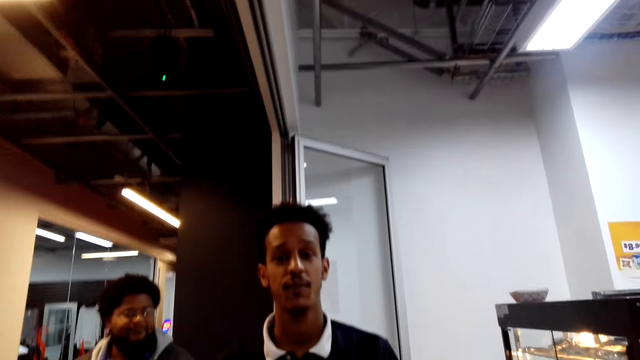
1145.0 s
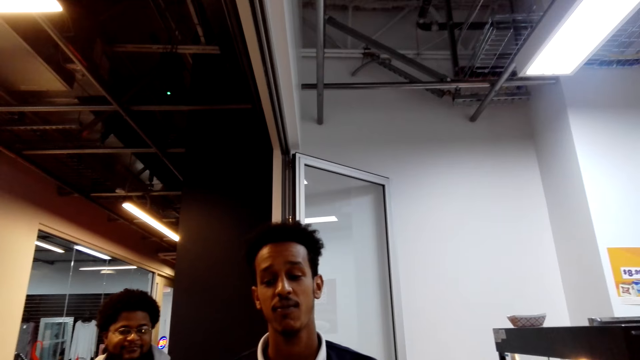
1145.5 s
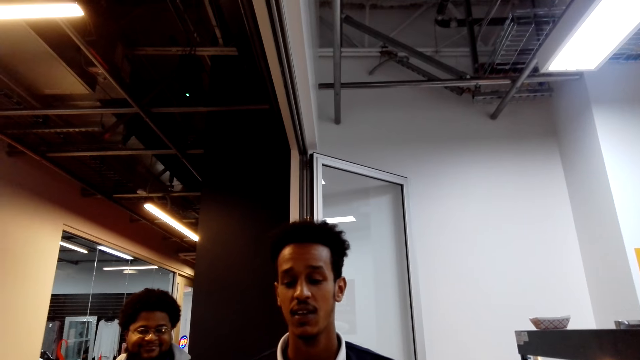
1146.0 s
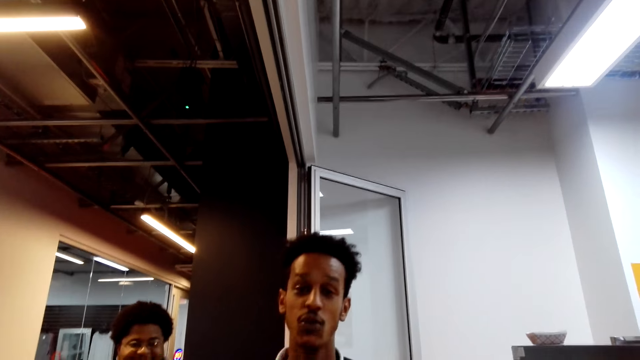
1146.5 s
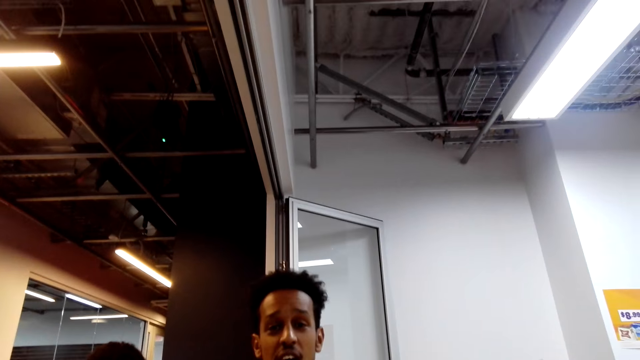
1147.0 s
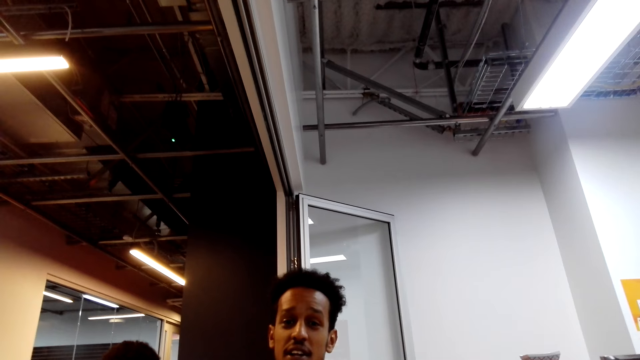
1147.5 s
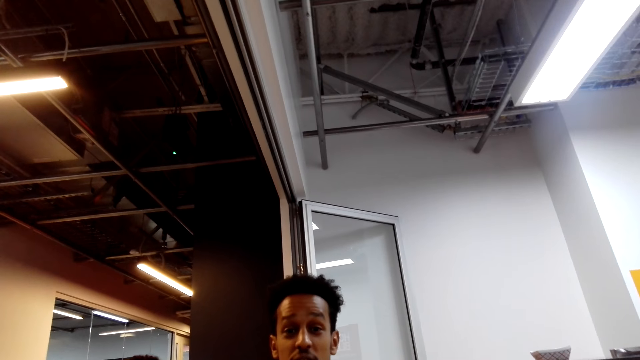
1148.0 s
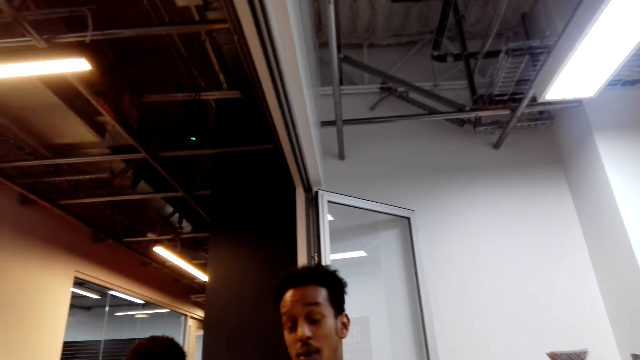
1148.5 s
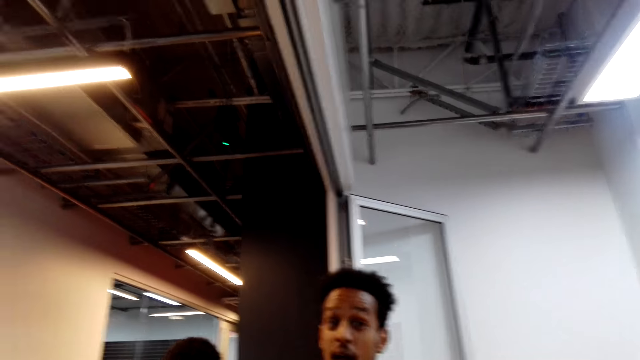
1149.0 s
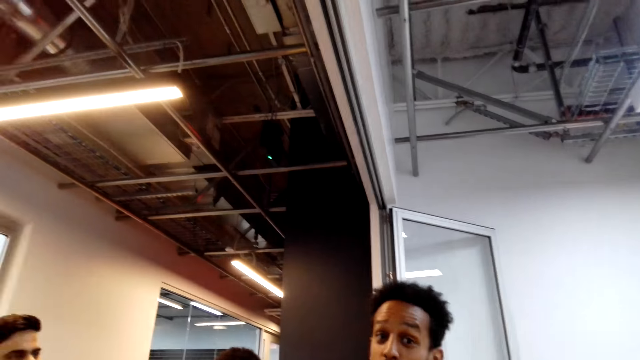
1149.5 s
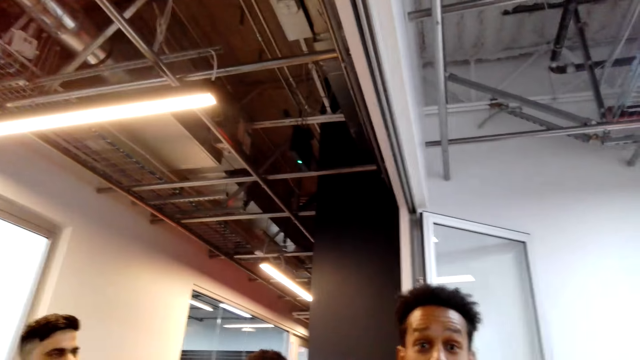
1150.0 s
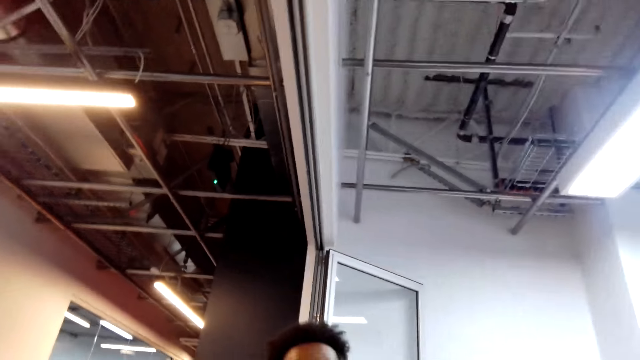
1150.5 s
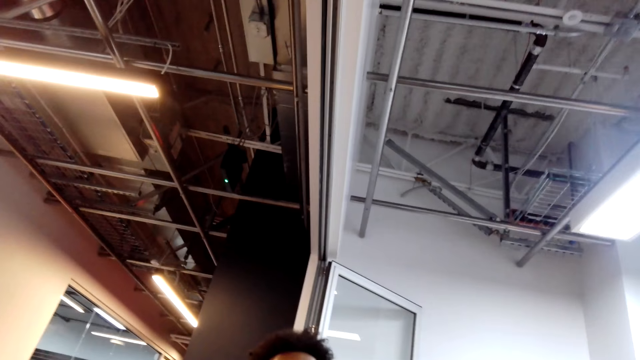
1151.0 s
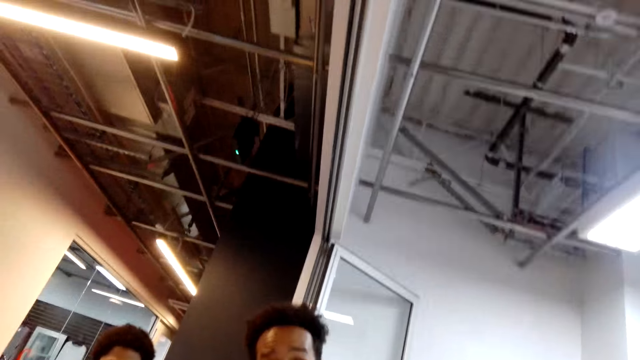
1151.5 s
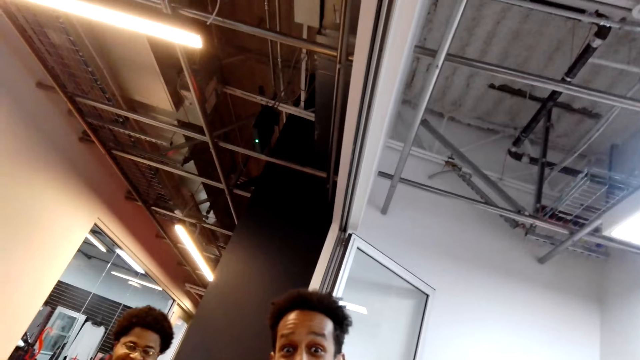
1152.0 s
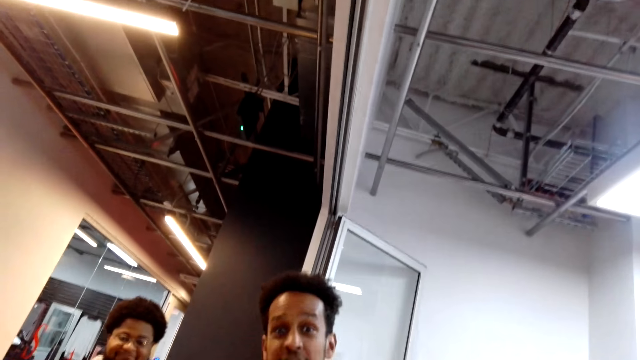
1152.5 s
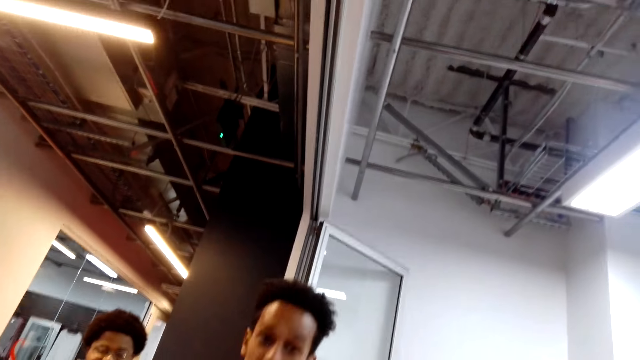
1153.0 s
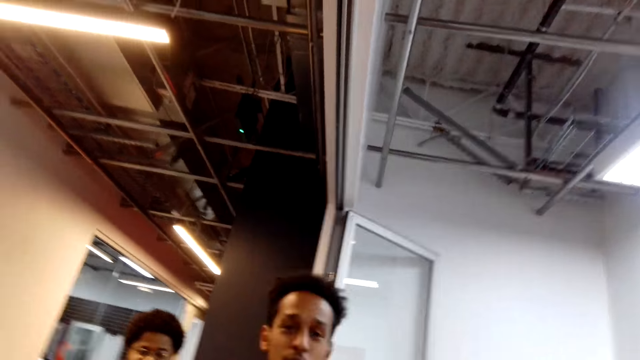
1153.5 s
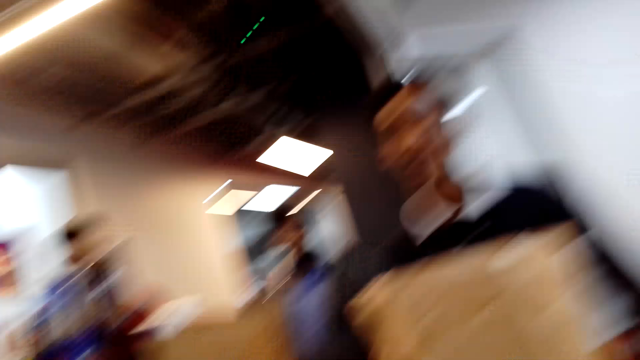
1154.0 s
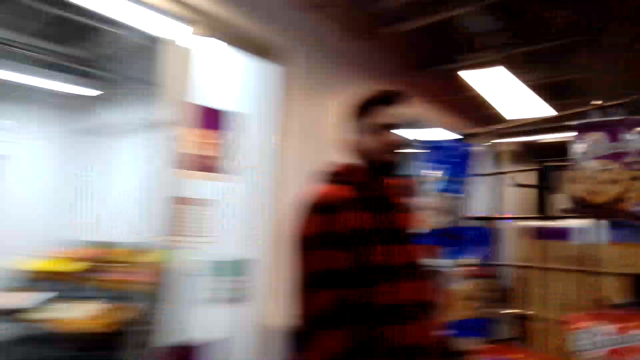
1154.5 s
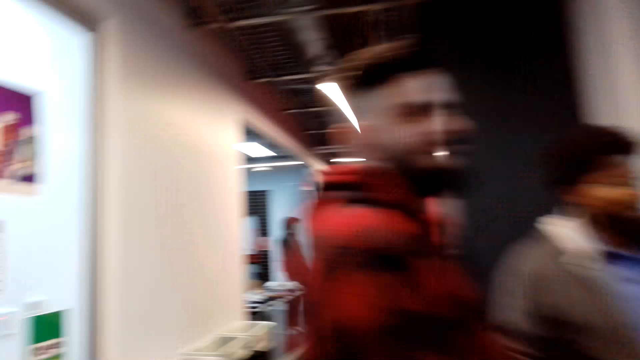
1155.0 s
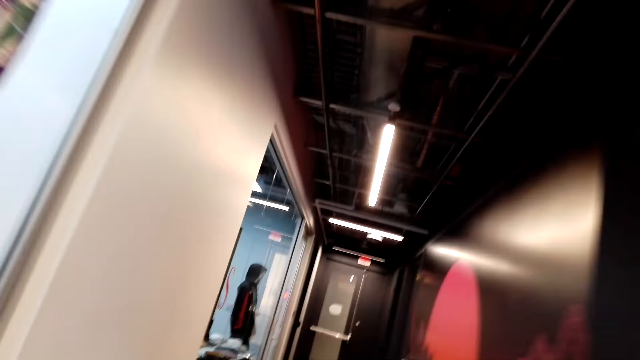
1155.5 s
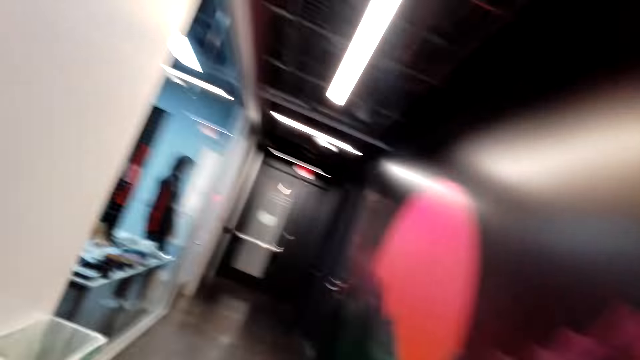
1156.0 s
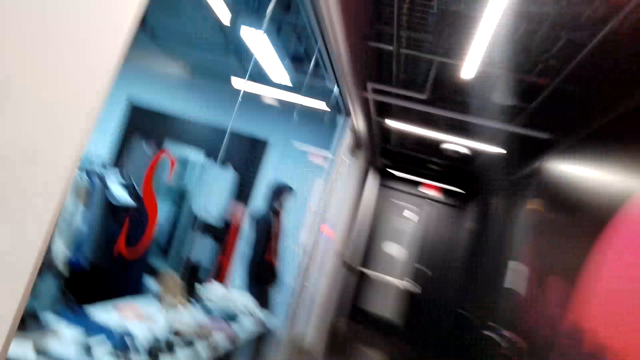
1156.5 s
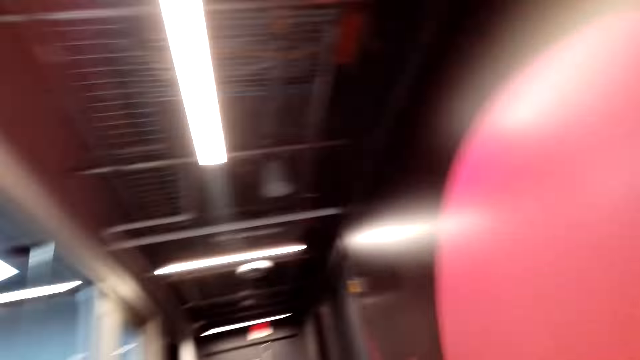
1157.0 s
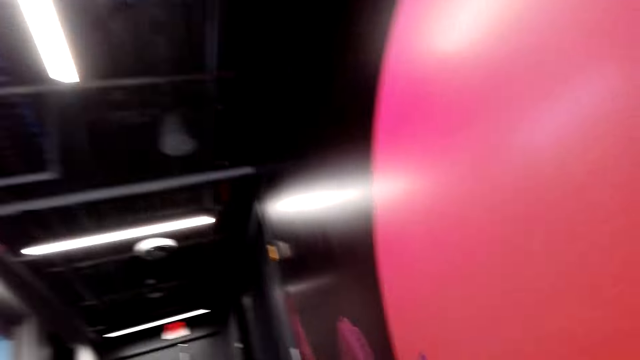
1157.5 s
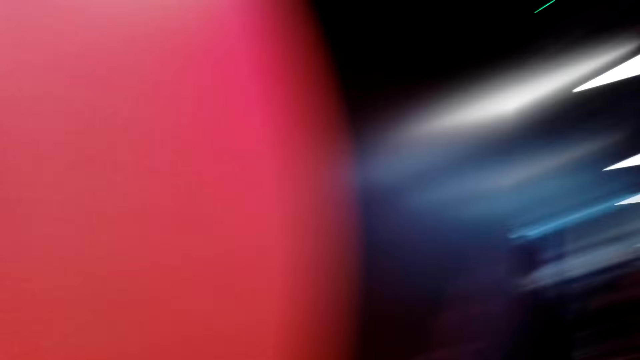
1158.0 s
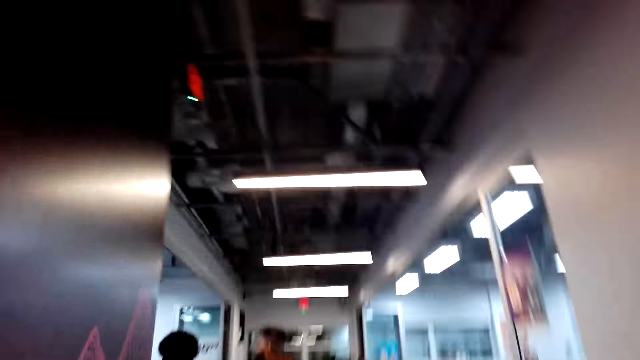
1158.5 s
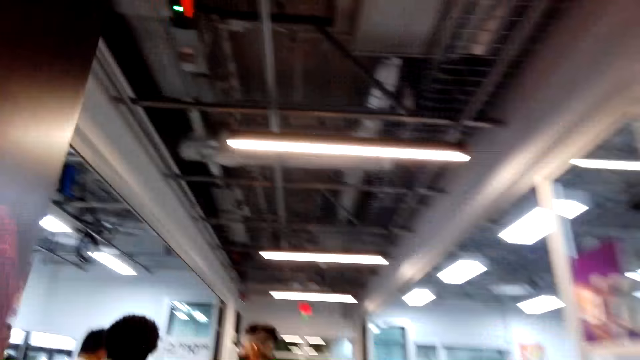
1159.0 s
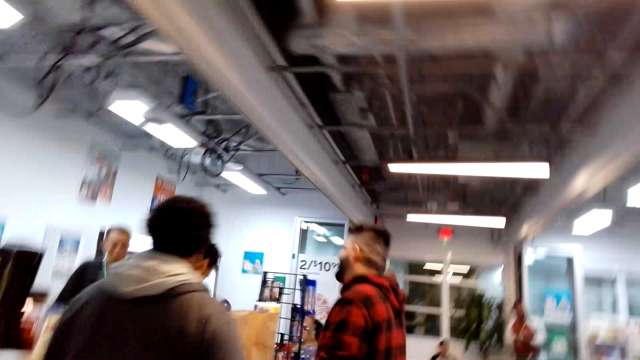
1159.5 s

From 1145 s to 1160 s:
A man speaks to another man. The camera wearer runs around the mall. The first man runs out of a shop.

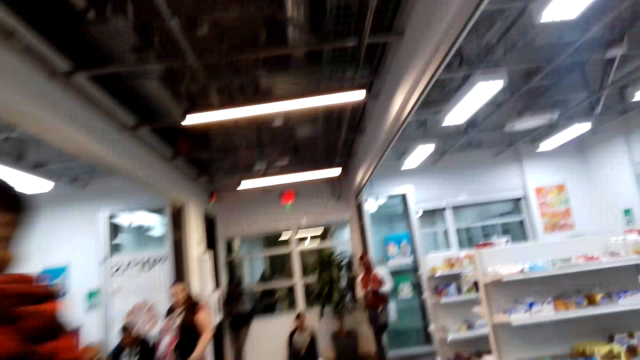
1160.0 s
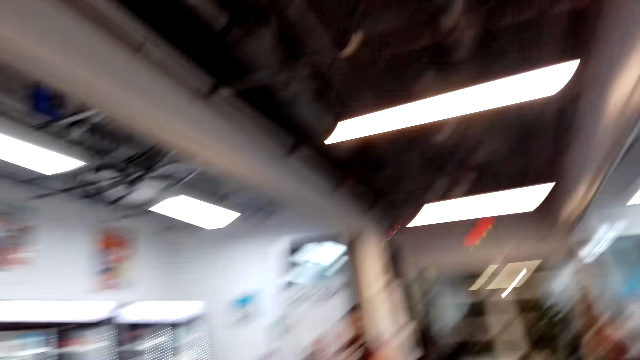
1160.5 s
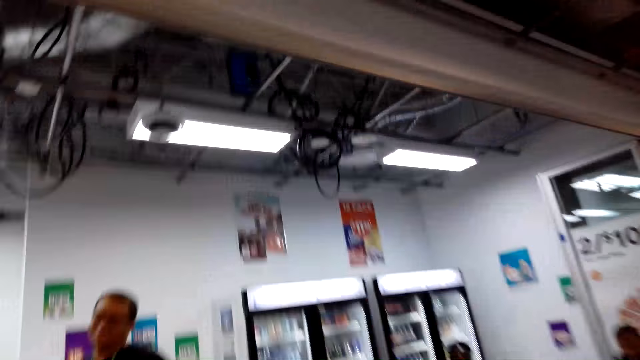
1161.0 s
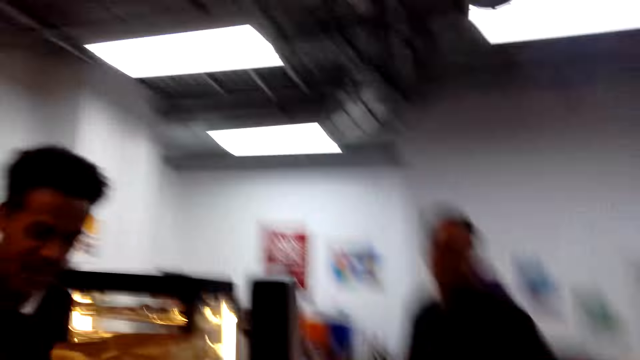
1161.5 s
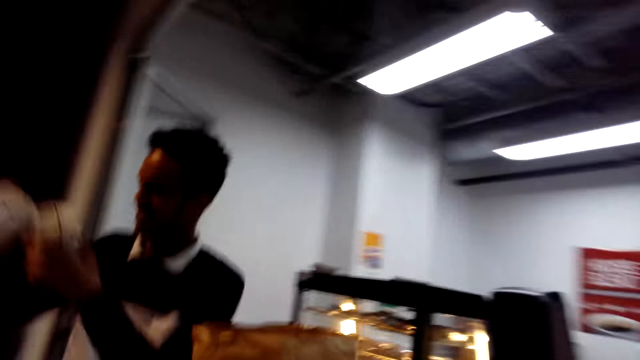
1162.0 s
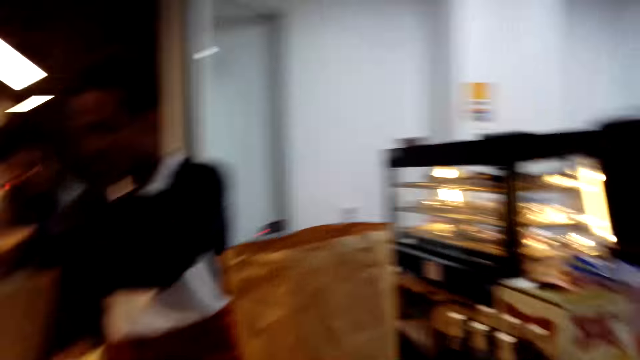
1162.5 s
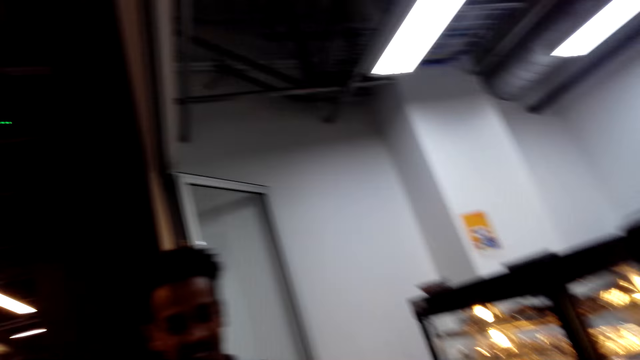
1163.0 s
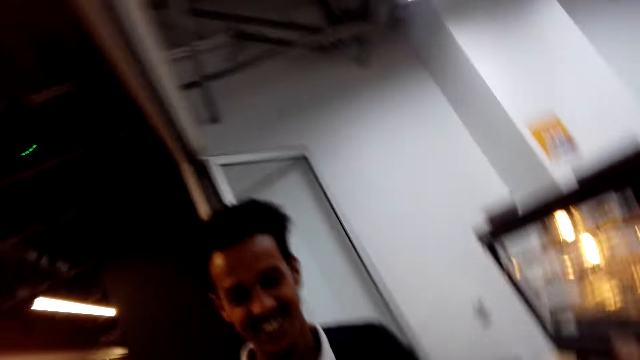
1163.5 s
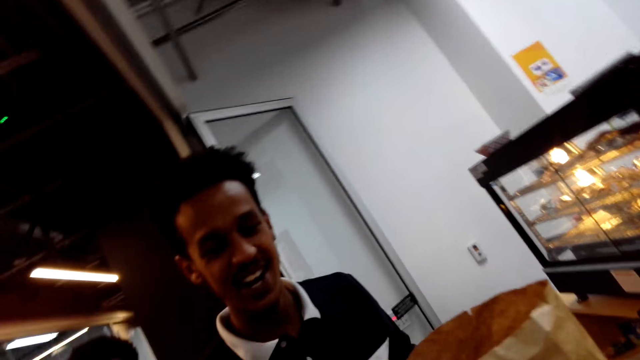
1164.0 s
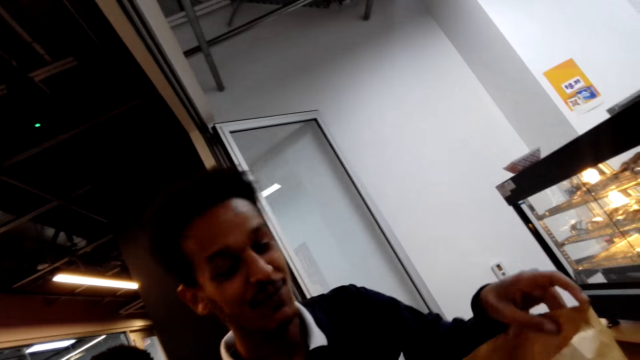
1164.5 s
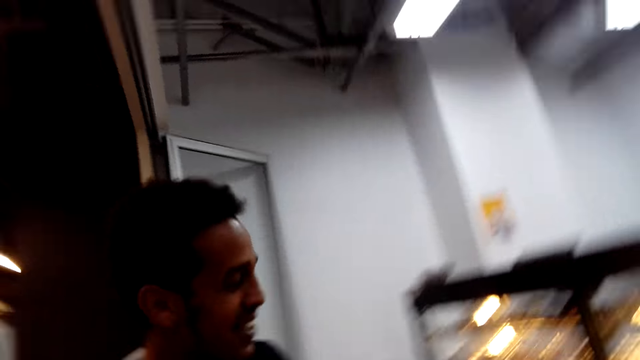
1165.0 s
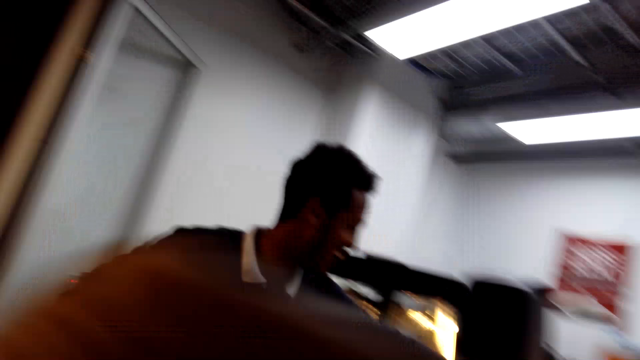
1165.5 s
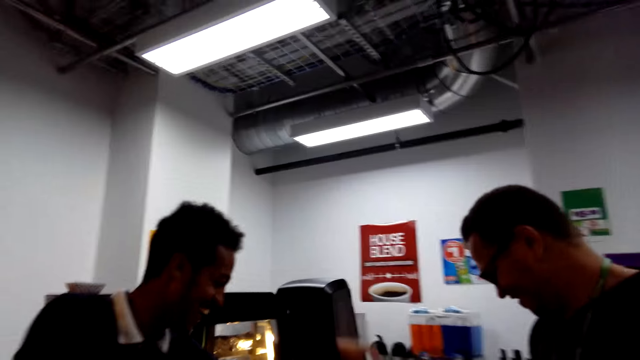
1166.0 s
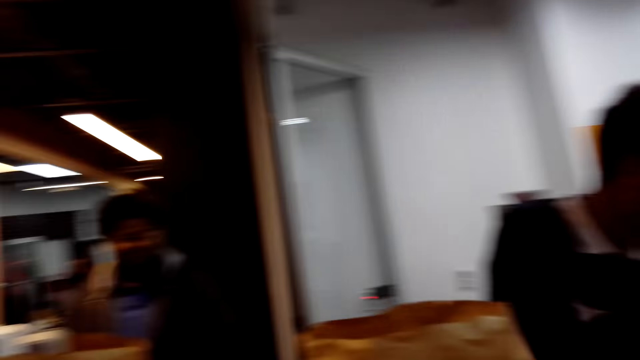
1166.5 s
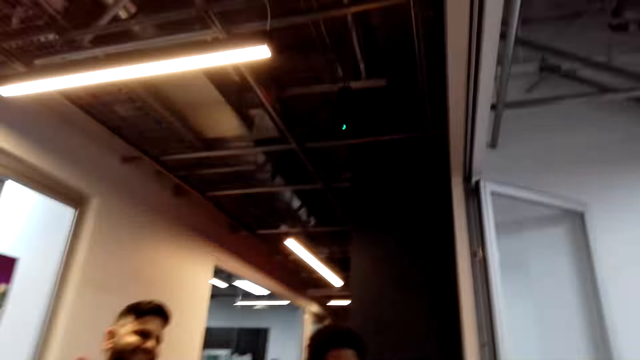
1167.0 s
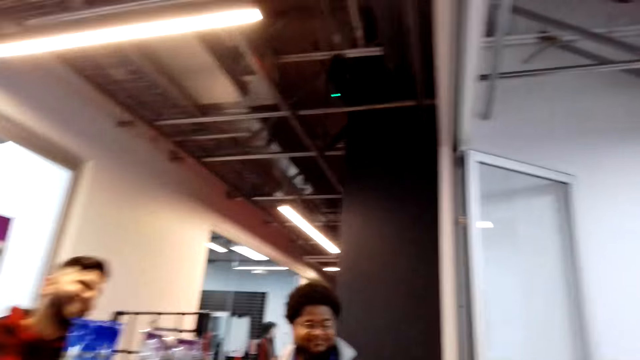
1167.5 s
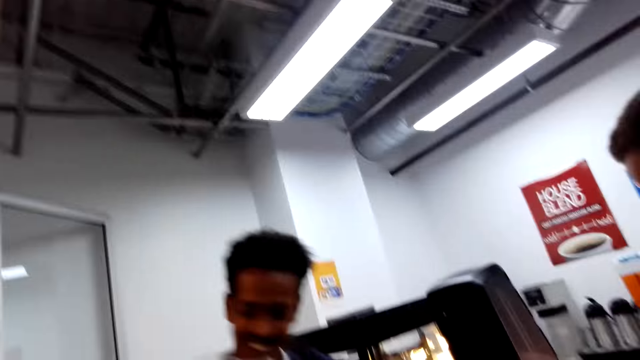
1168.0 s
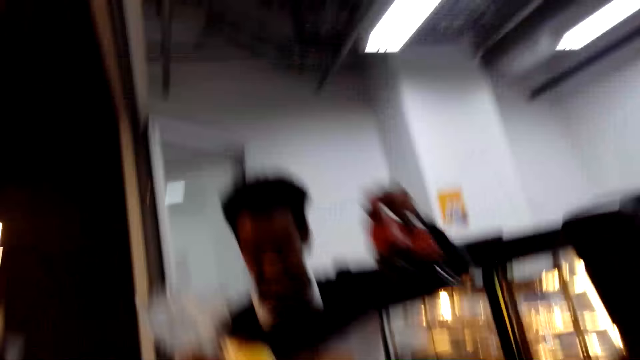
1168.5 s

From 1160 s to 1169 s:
The camera wearer converses with a man. The man packages the items. The camera wearer converses with the man. The man walks into the shop and laughs.
